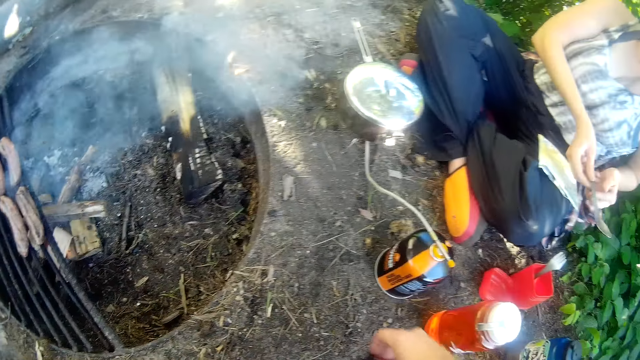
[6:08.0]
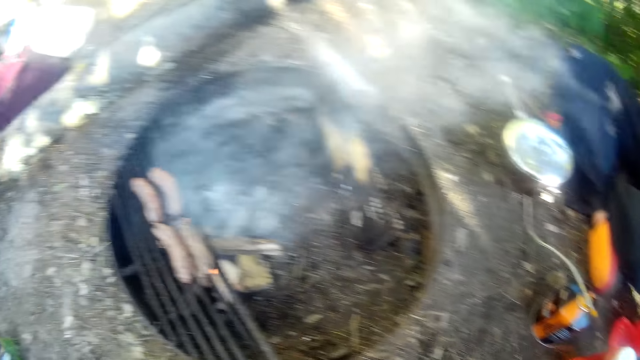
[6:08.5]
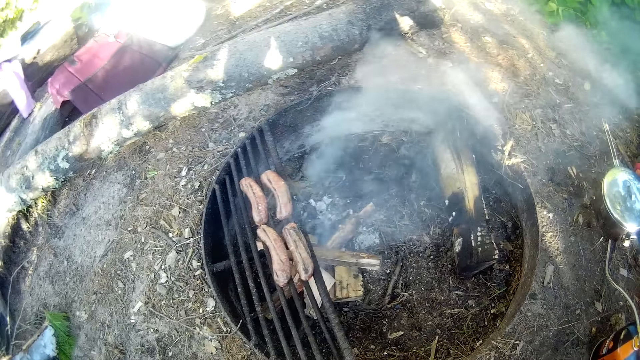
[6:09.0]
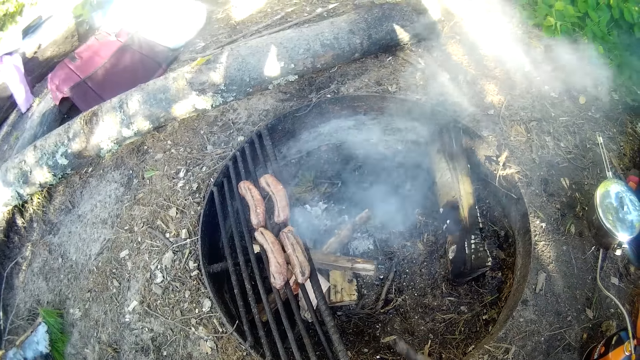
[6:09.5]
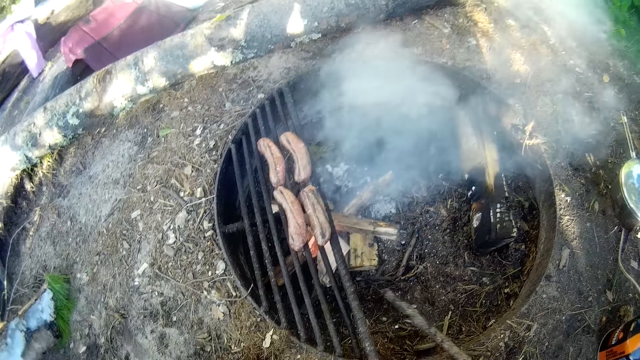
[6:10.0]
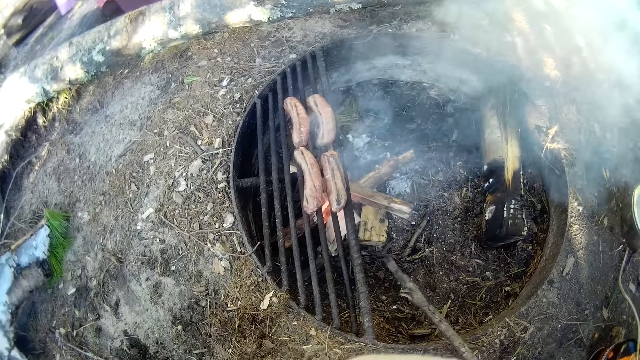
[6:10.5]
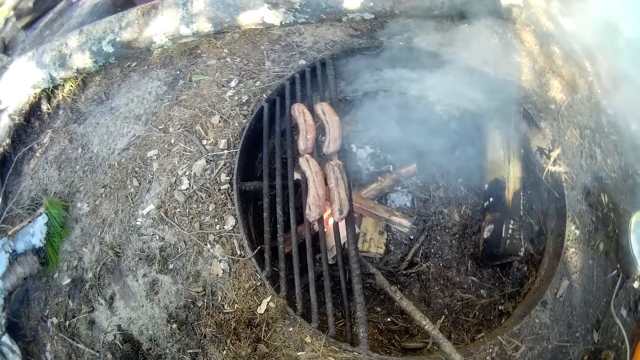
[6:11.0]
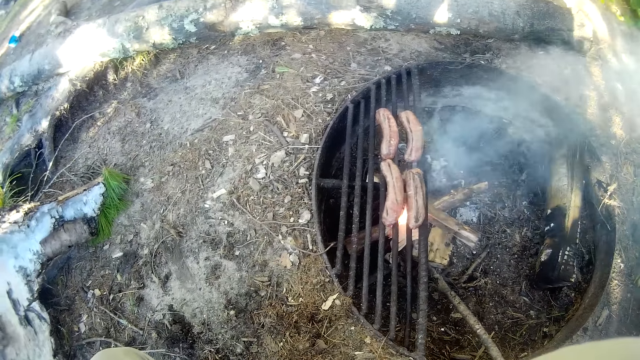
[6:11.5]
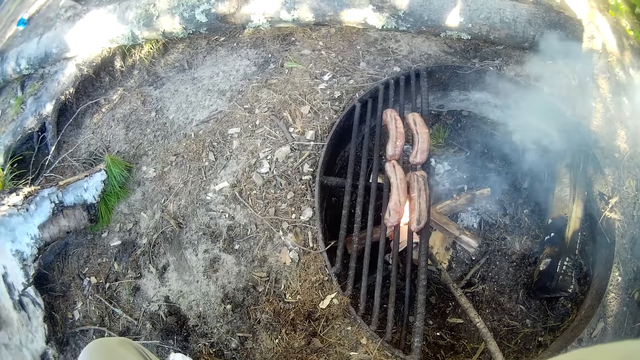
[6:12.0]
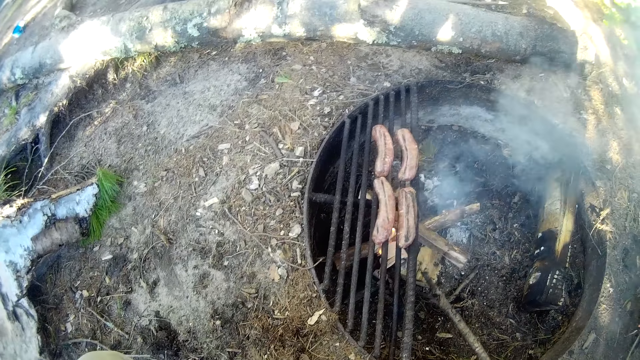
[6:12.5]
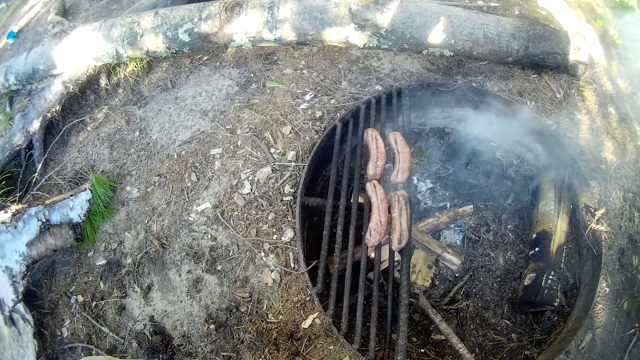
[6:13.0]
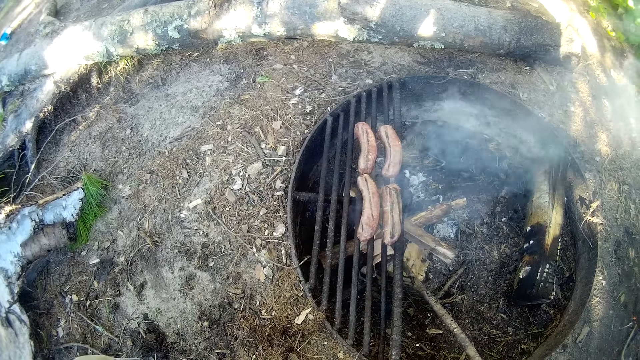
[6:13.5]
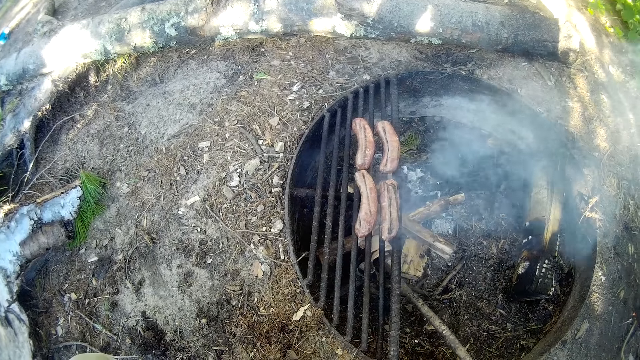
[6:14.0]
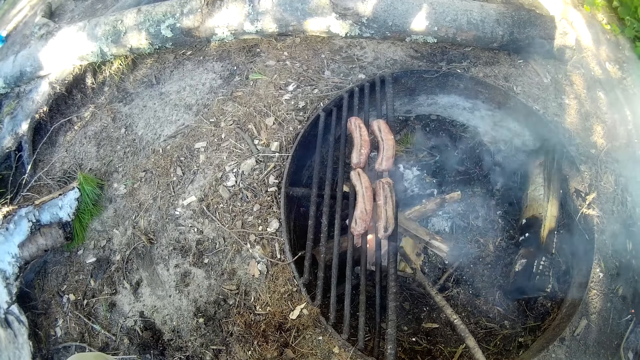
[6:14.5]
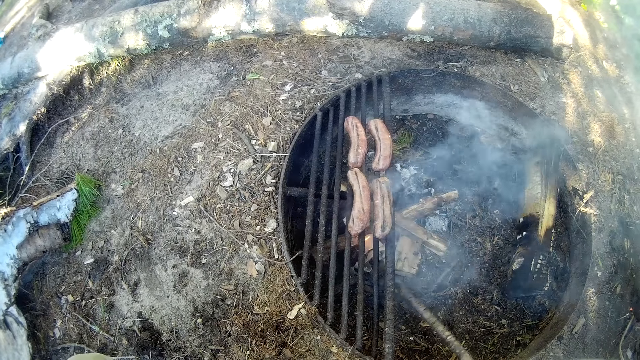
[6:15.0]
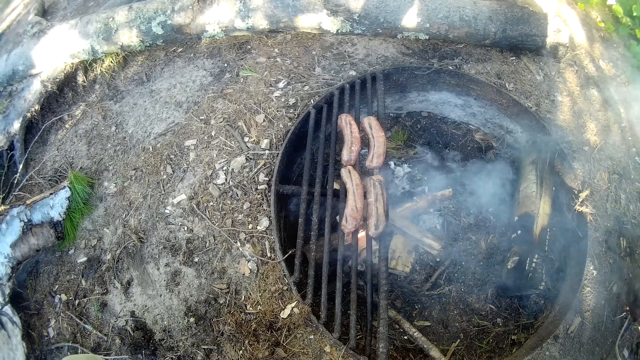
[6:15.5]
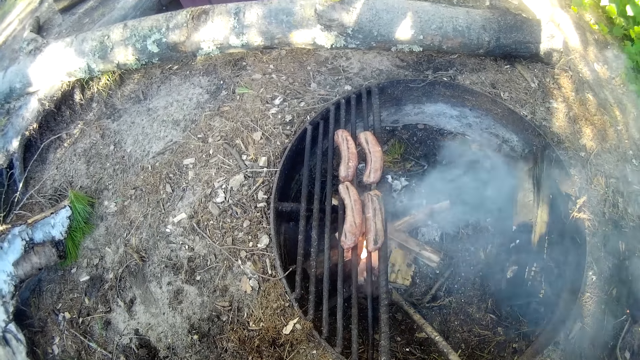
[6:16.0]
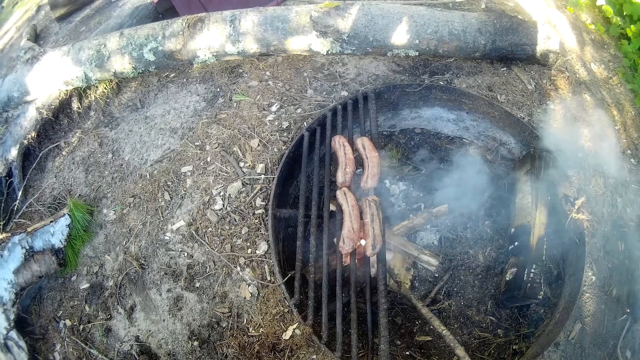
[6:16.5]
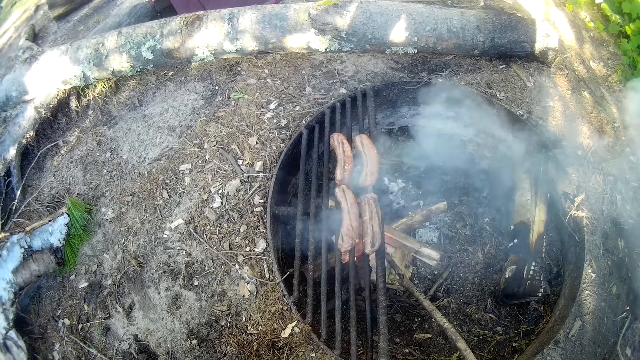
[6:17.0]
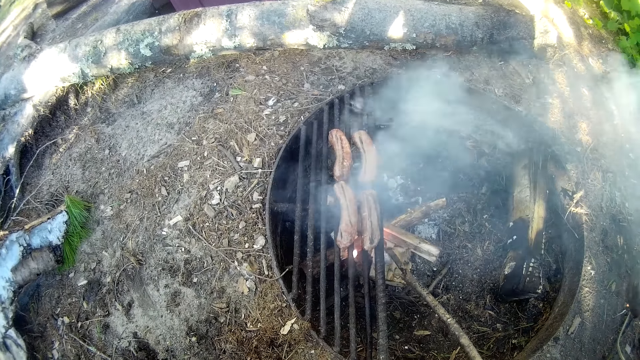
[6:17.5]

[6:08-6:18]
The camera wearer stares at the grill. He repositions the firewood with the stick in his right hand.

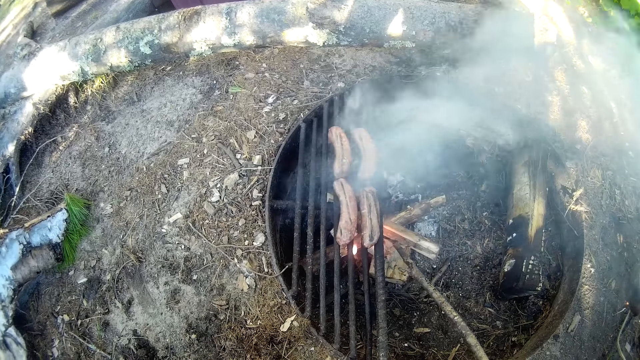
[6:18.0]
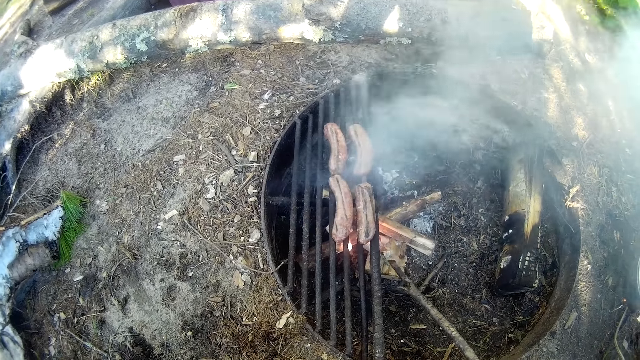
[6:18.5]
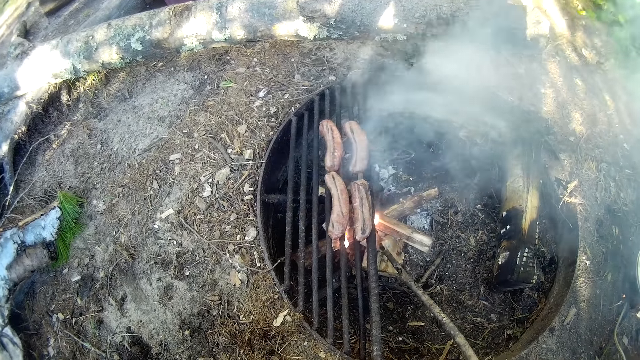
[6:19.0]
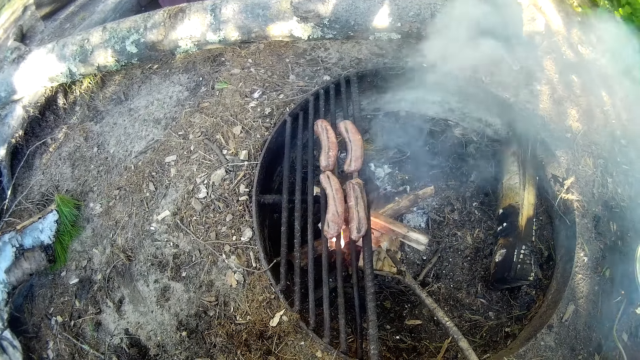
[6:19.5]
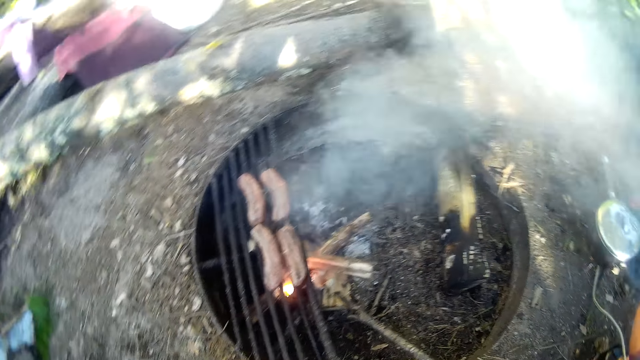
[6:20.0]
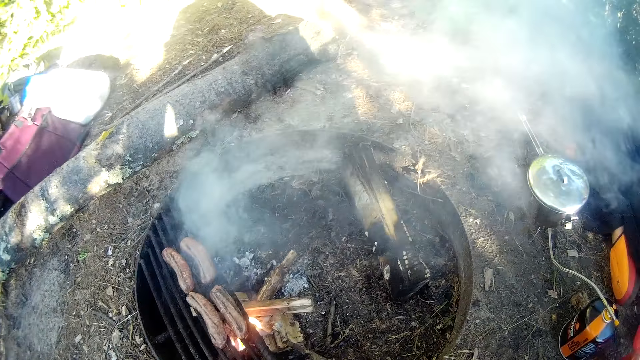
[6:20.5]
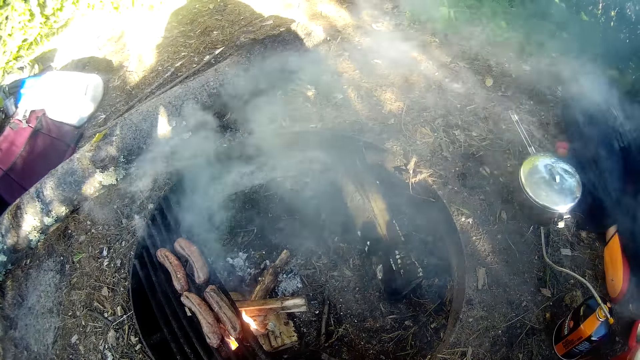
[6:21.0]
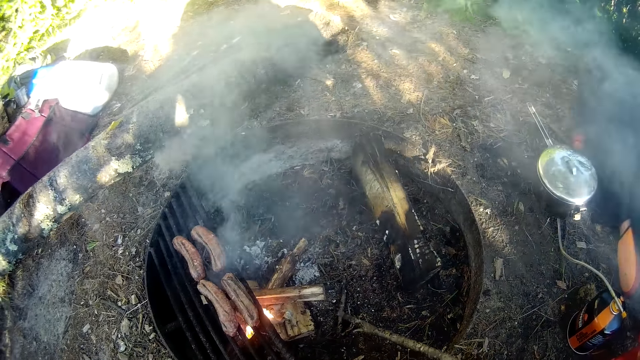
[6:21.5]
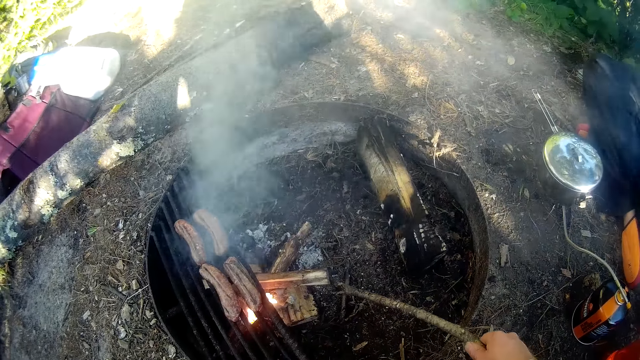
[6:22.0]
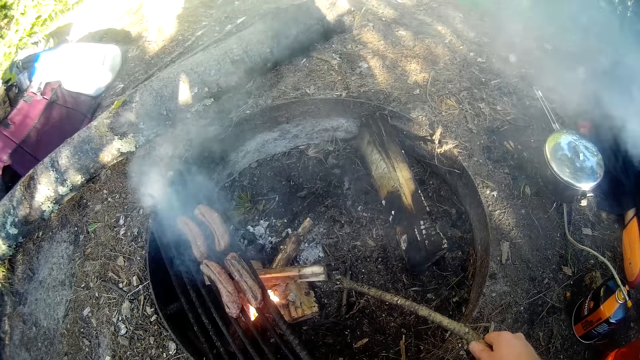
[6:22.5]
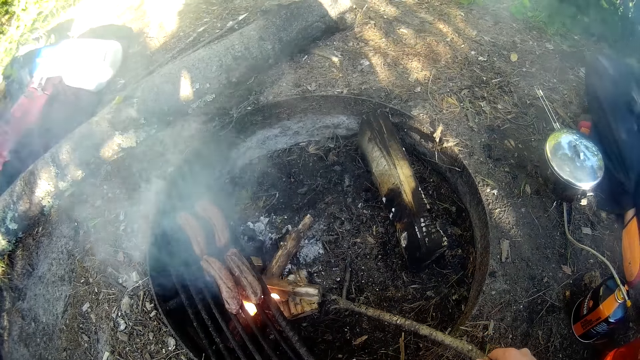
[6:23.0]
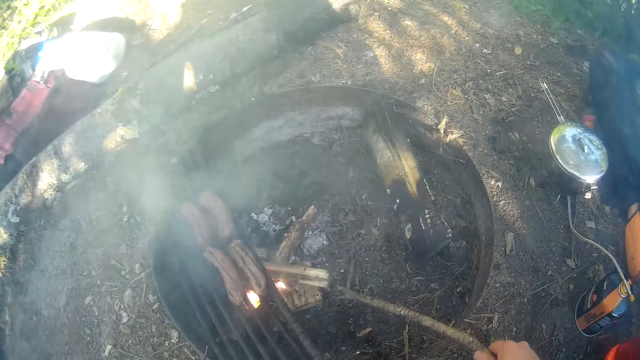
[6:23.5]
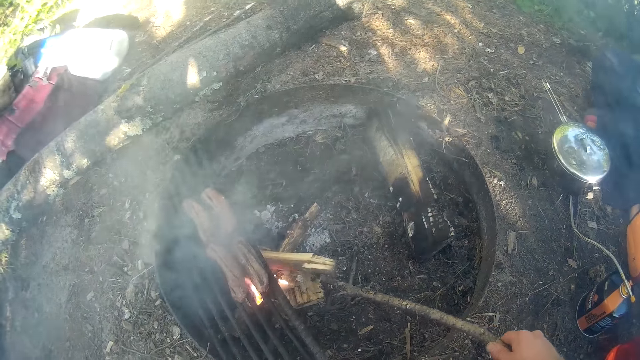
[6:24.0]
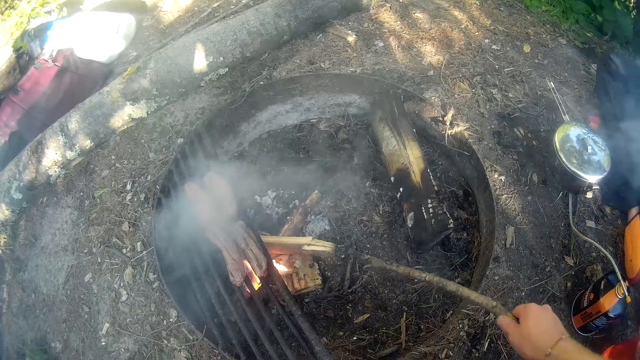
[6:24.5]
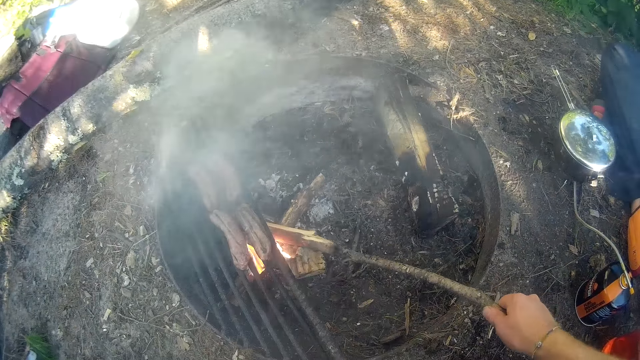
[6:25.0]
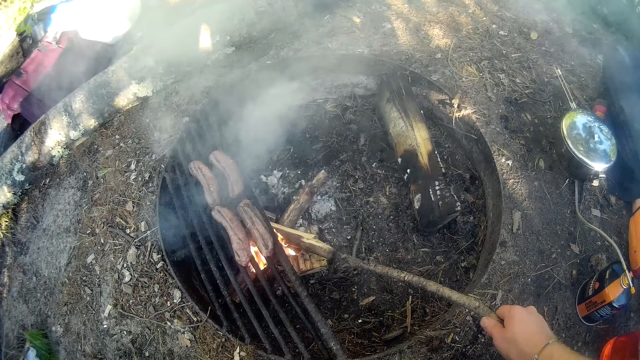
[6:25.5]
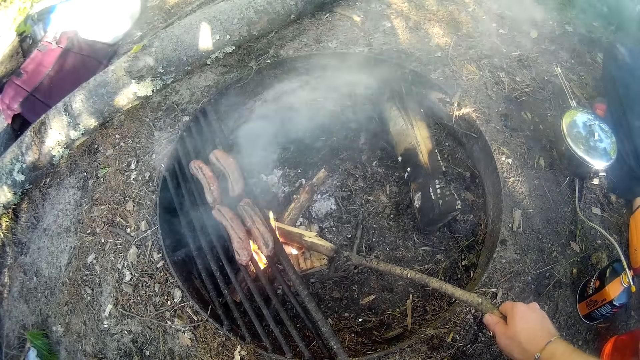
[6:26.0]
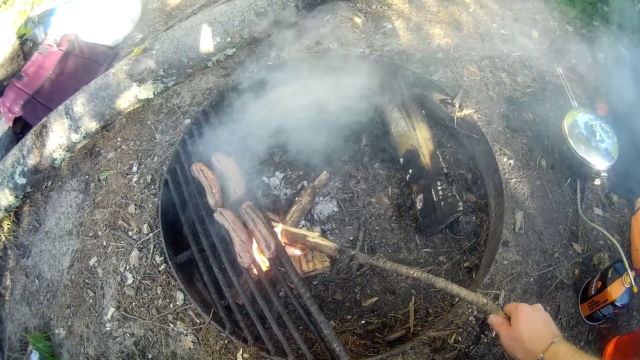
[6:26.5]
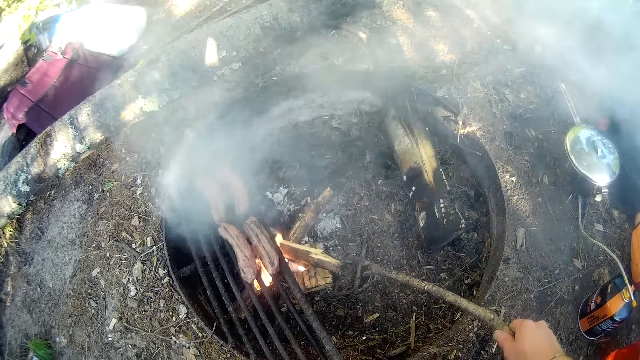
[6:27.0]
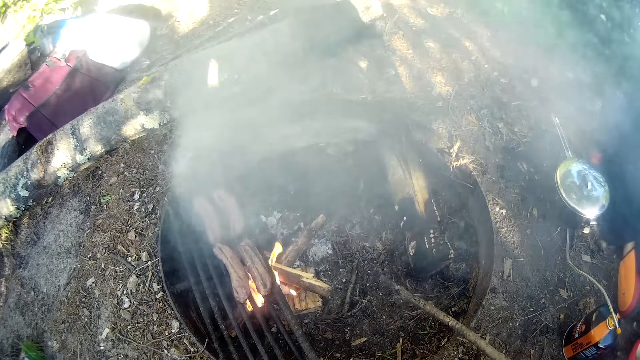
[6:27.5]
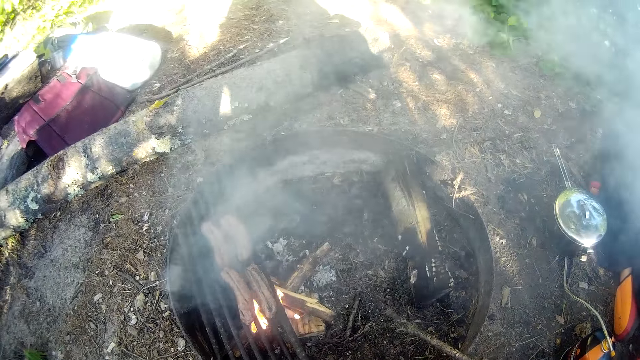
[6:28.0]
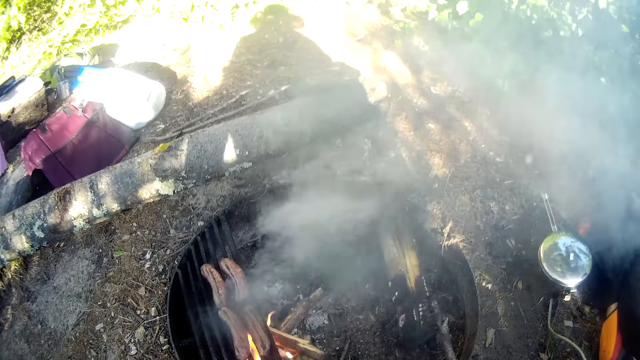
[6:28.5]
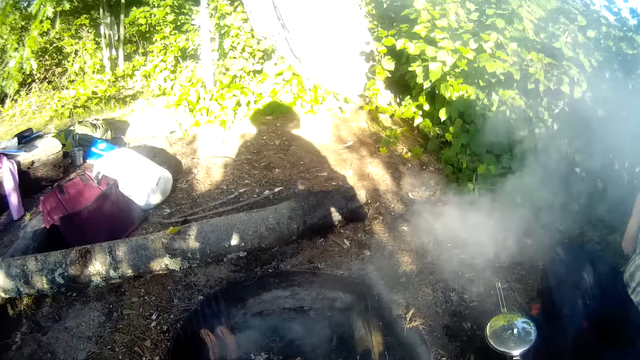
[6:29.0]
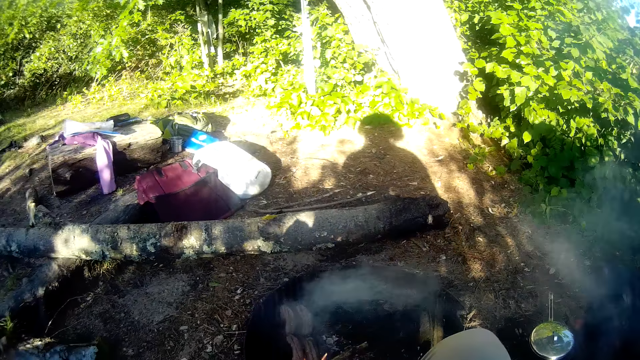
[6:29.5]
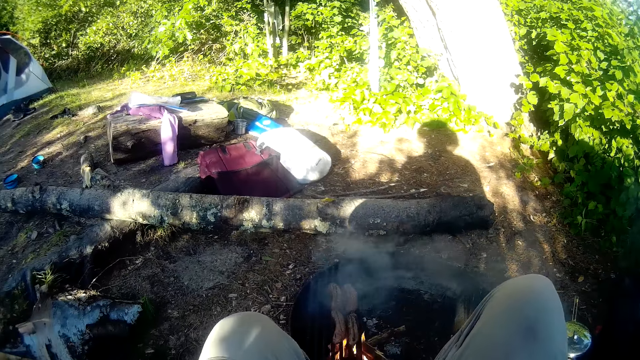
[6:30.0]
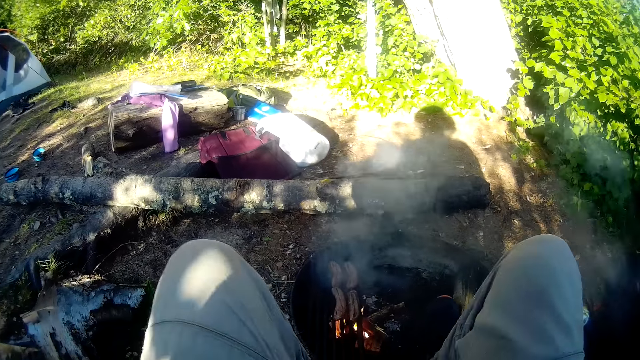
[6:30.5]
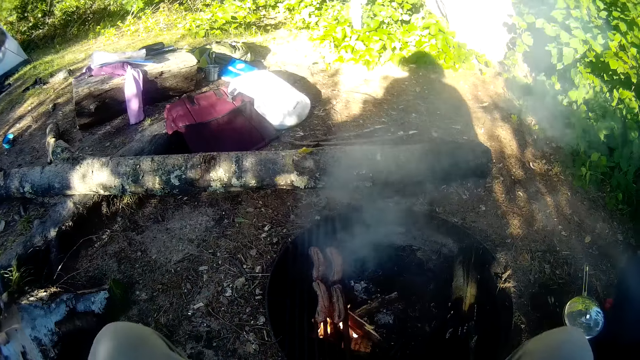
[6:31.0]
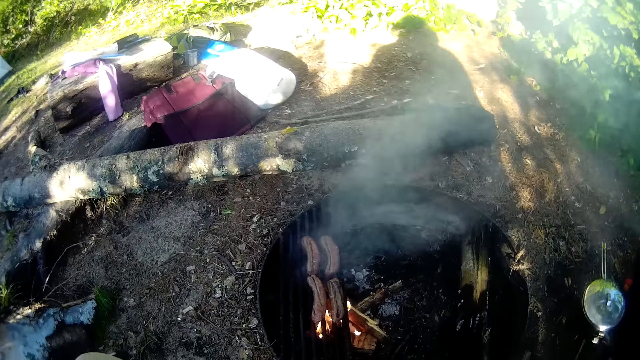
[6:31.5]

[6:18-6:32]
The camera wearer stares at the grill. They move a piece of firewood with the stick. They stare at the grill. They move towards the grill.
